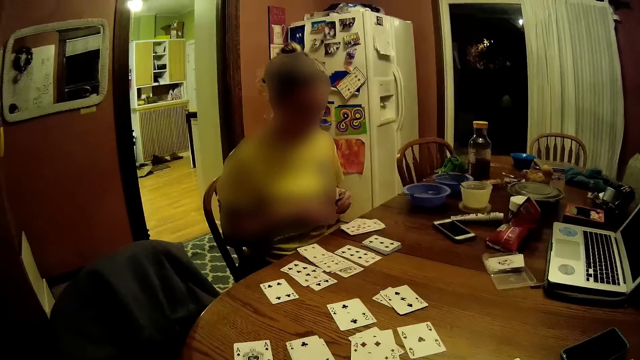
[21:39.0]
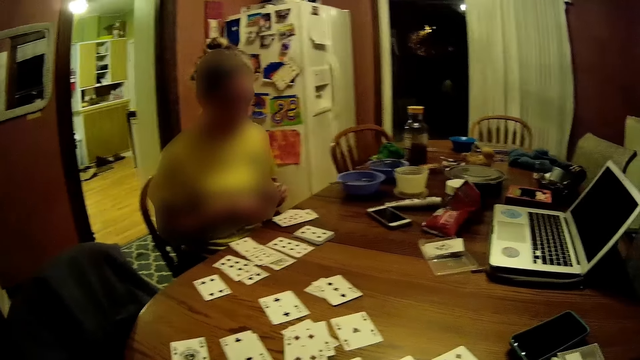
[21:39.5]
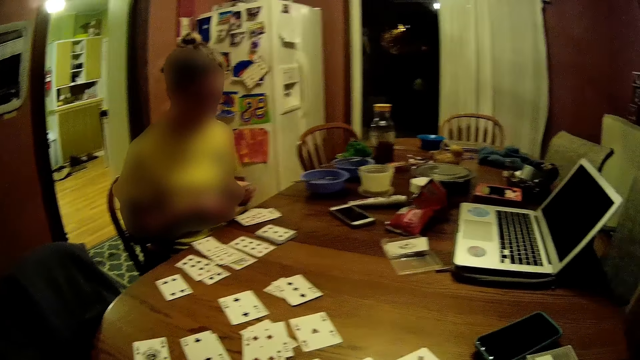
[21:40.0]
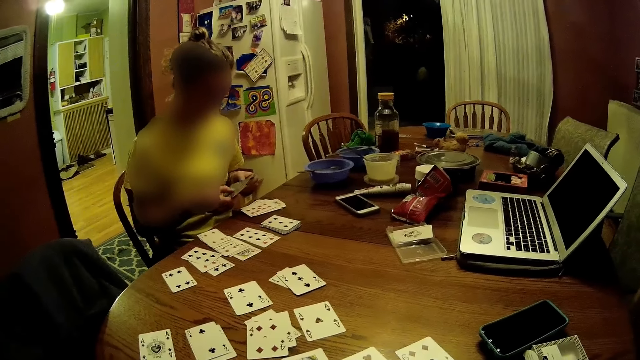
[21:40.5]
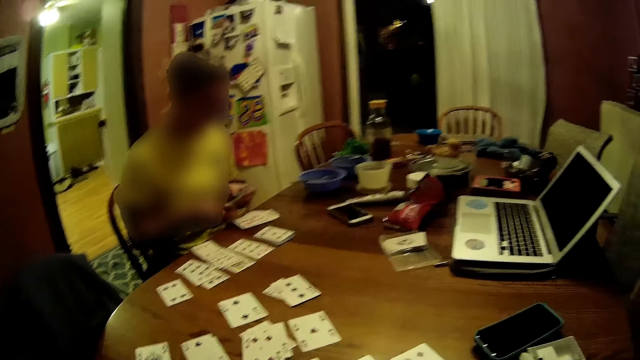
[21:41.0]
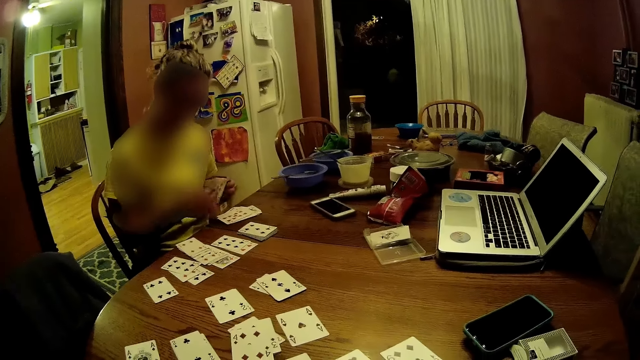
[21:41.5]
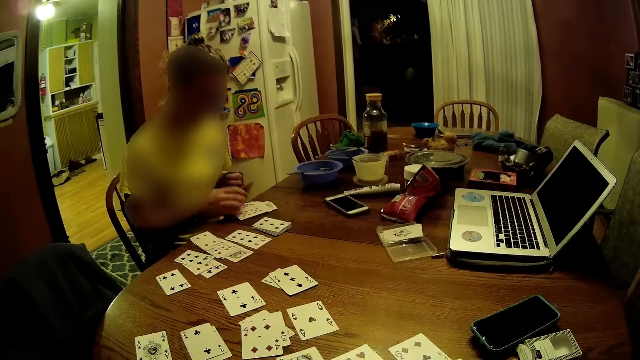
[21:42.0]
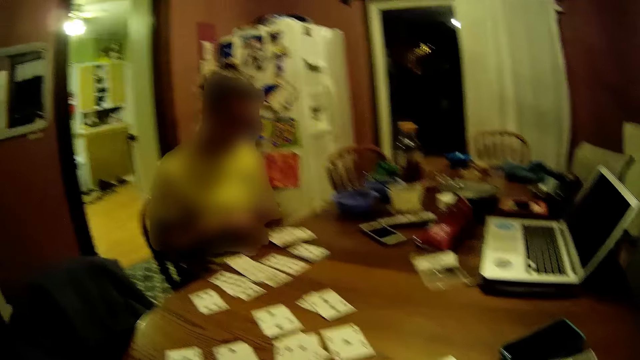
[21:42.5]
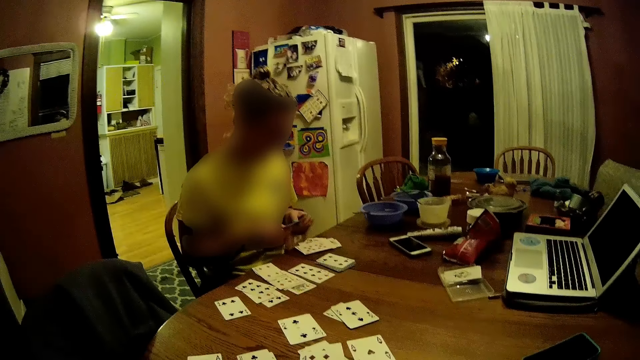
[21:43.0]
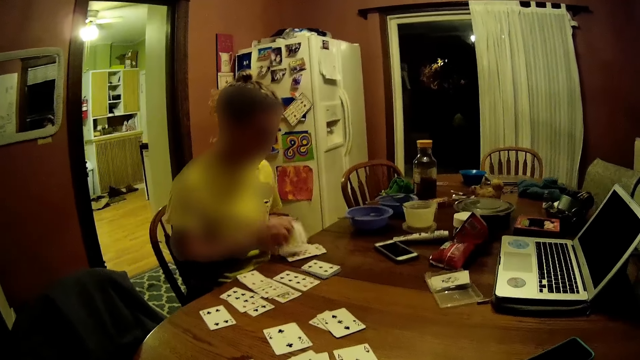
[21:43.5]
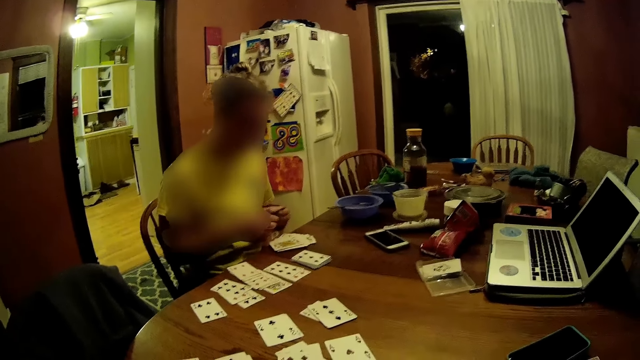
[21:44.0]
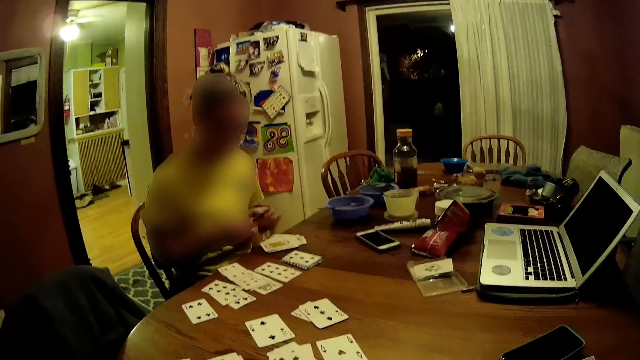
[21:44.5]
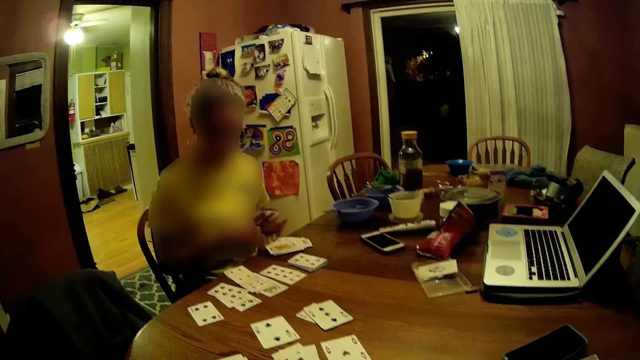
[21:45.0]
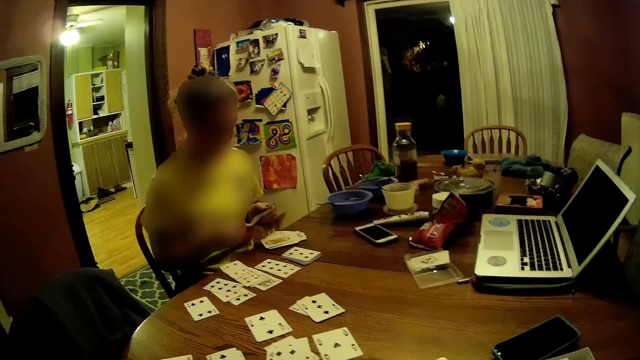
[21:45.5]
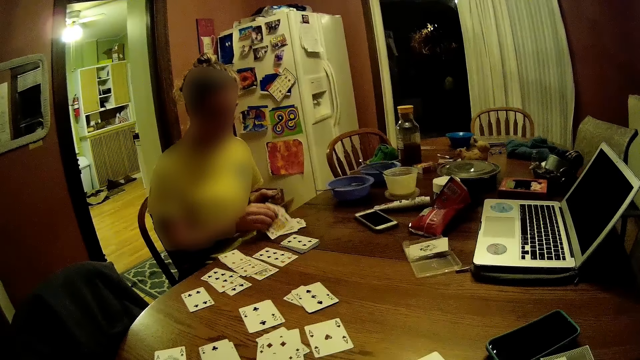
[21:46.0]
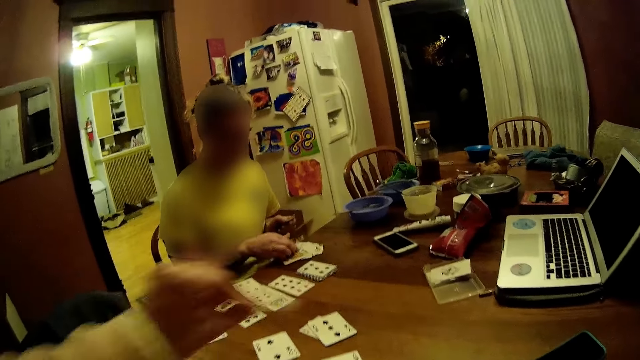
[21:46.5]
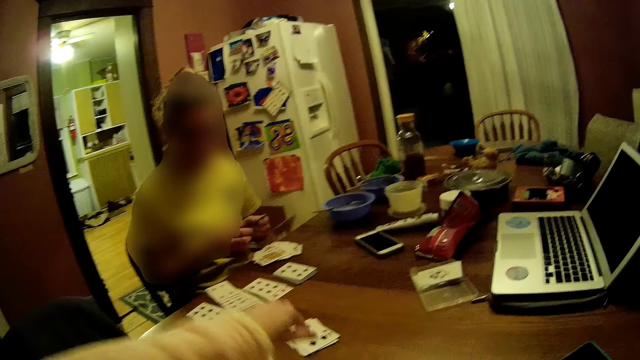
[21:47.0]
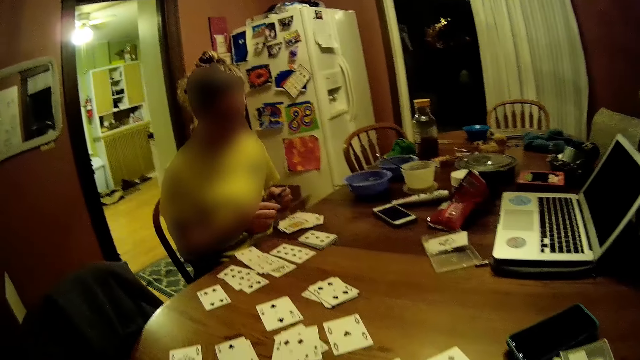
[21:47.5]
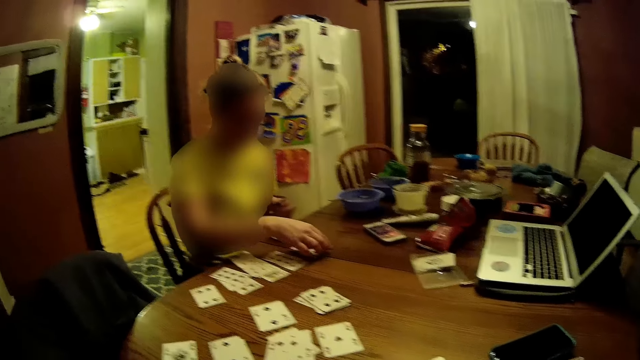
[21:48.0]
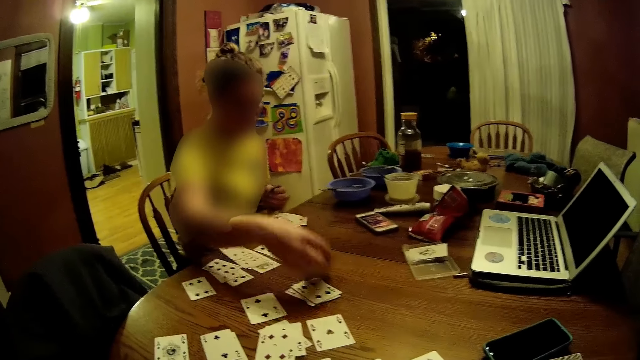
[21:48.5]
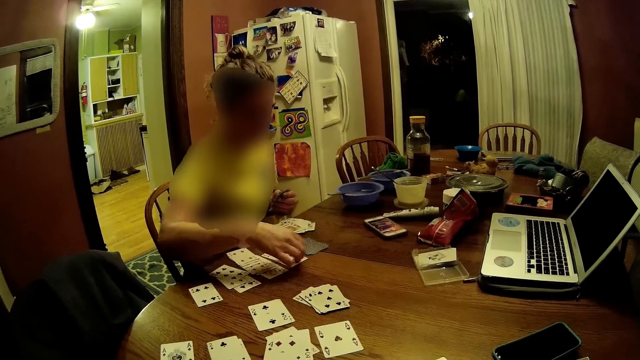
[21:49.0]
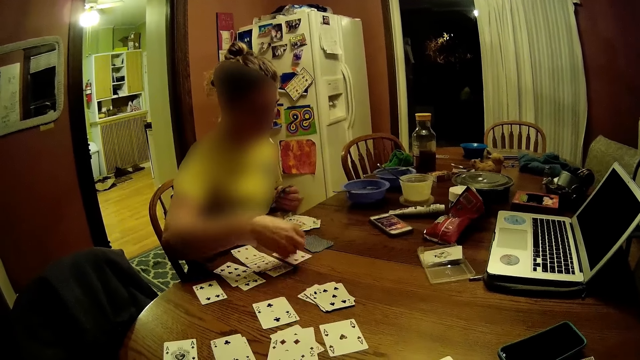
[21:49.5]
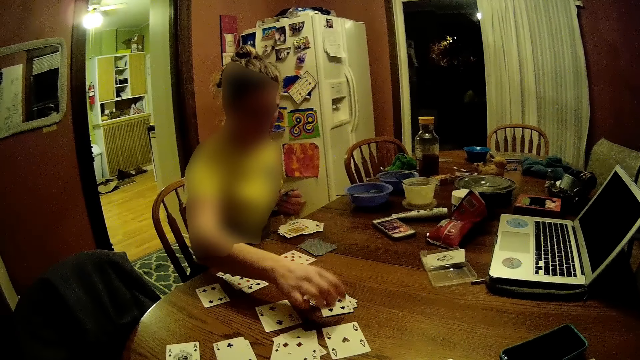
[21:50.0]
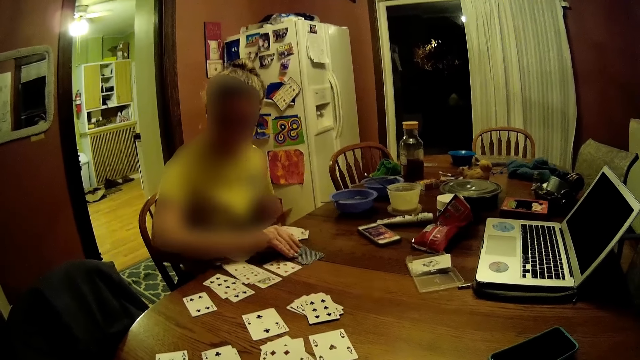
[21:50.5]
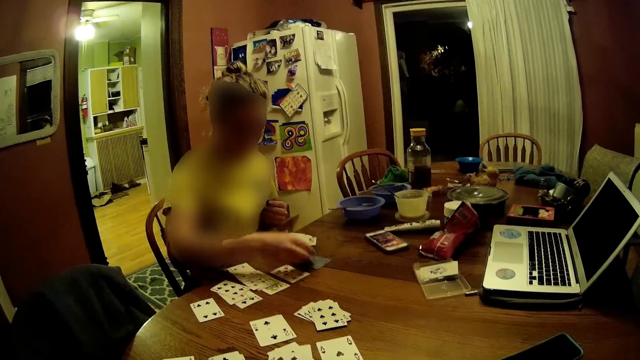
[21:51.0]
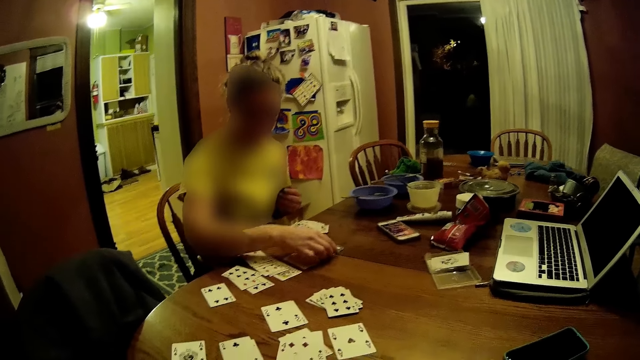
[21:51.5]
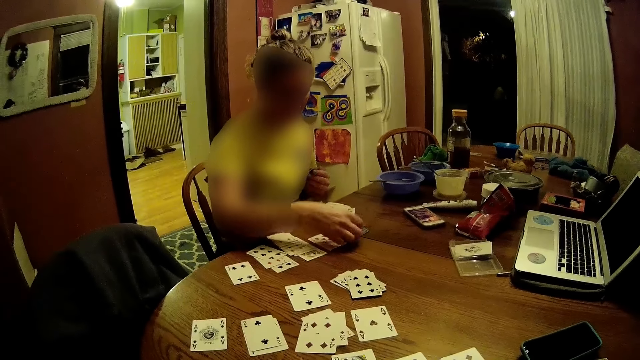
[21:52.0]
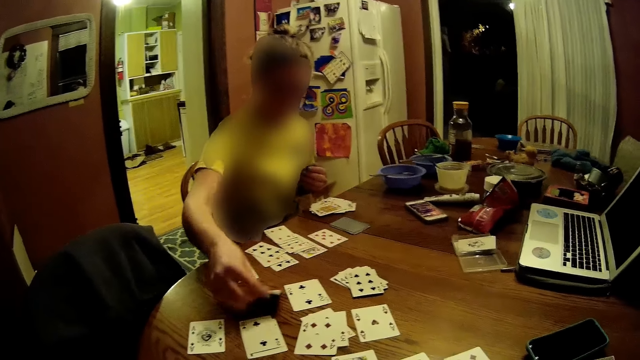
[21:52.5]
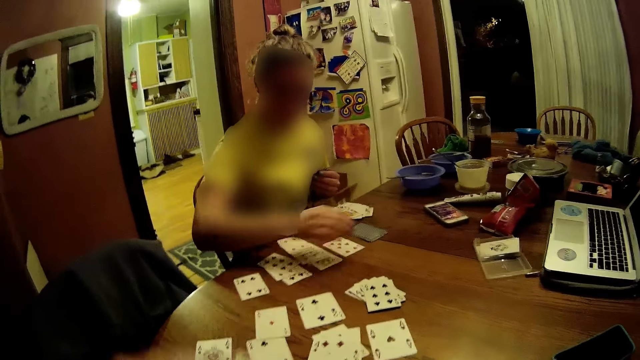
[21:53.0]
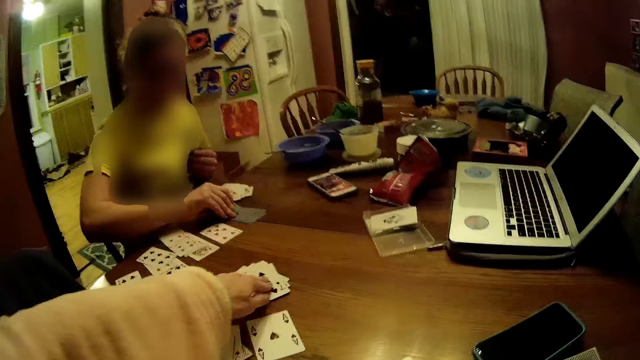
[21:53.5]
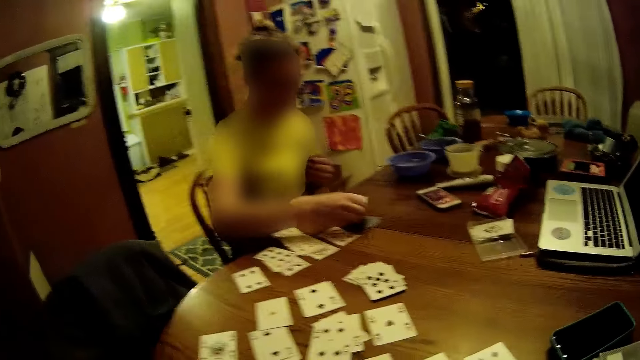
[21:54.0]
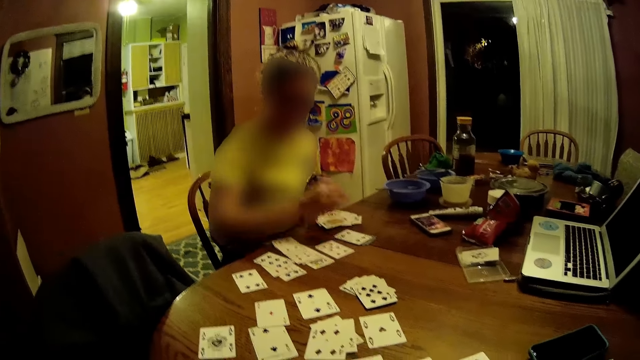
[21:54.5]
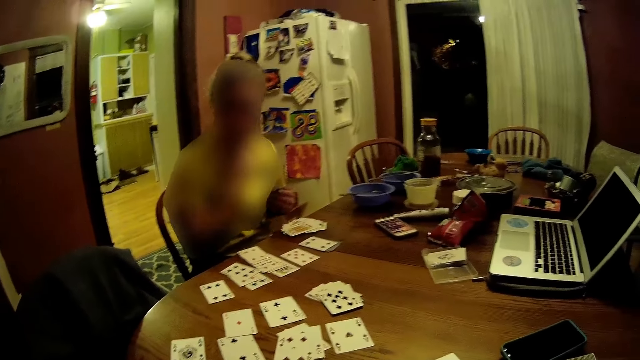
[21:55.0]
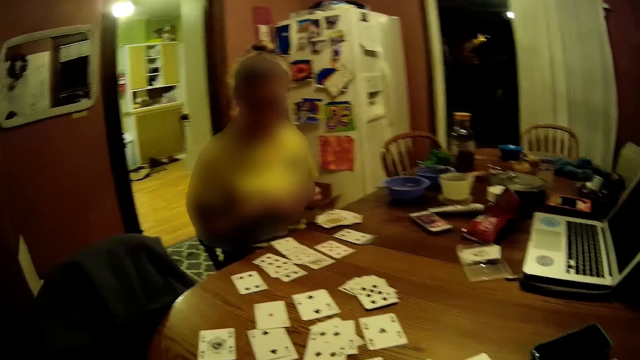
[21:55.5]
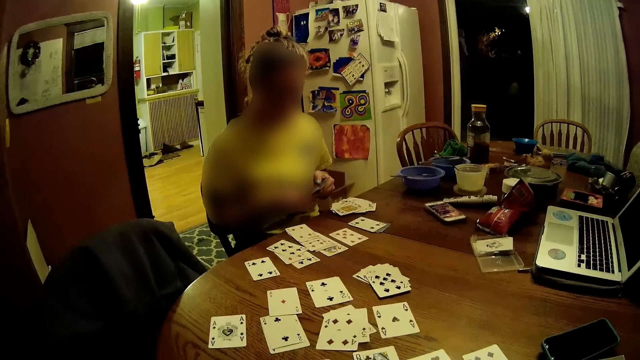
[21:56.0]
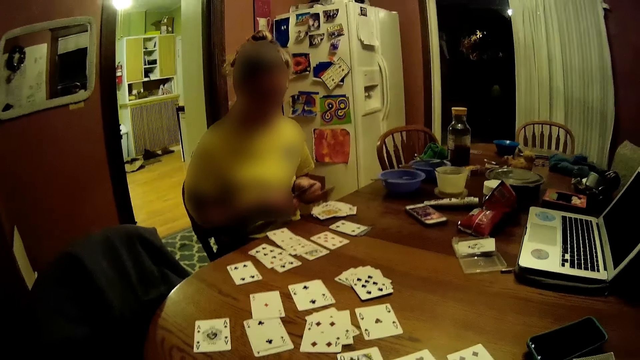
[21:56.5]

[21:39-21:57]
The camera wearer looks at the cards. A woman drops the cards in her right hand face up on the cards on the table. The woman takes some cards with her right hand from the cards in her left hand. The woman drops the cards in her right hand face up on the cards on the table. The woman takes some cards with her right hand from the cards in her left hand. The woman drops the cards in her right hand face up on the cards on the table. The camera wearer drops a card in his left hand face up on some cards on the table. He moves his hand forward and moves his hand back. The woman takes the card on the deck of cards on the table with her right hand. The woman drops the cards in her right hand face up on some cards on the table. The woman takes a card from some cards on the table with her right hand. The woman drops the cards in her right hand face up on some cards on the table. The woman flips a card on the deck of cards on the table with her right hand. The woman takes the card on the deck of cards on the table with her right hand. The woman drops the card in her right hand face up on the table. The camera wearer drops a card in his left hand face up on some cards on the table. The woman flips a card on the deck of cards on the table with her right hand. The camera wearer moves his hand forward and moves his hand back. The woman touches her face with her right hand. The woman takes some cards with her right hand from the cards in her left hand. The camera wearer looks at the cards.

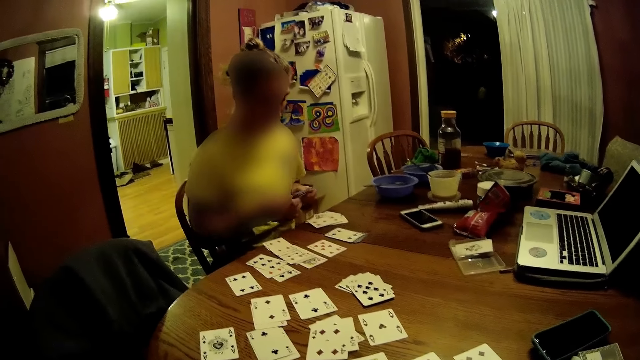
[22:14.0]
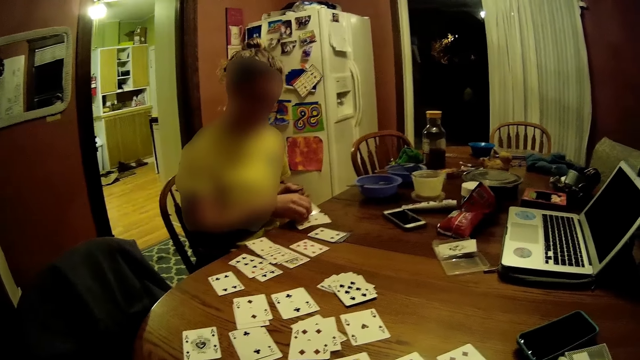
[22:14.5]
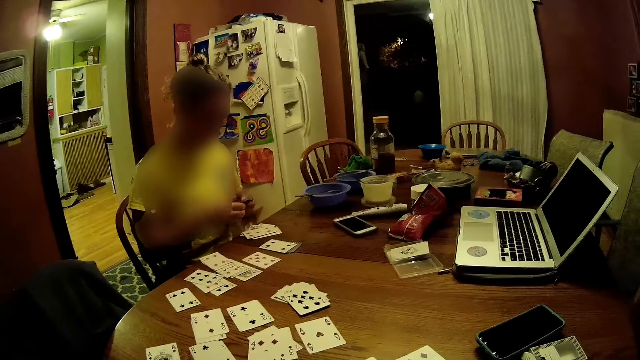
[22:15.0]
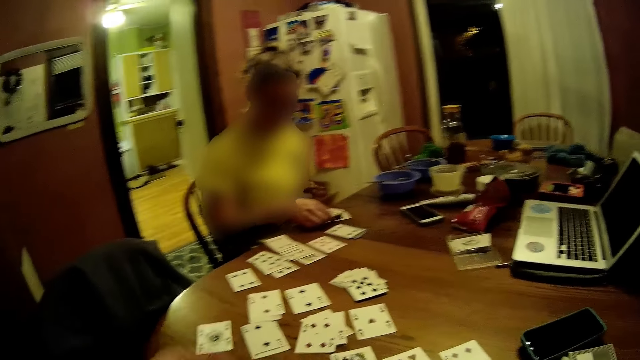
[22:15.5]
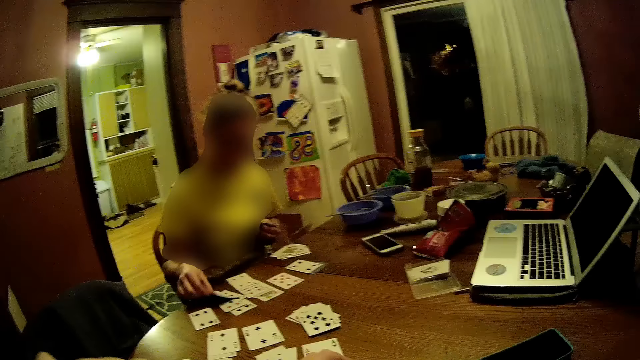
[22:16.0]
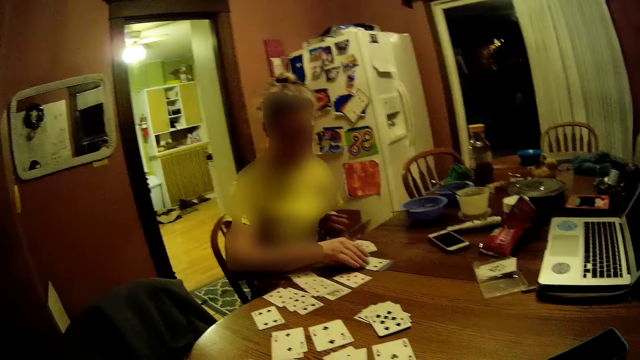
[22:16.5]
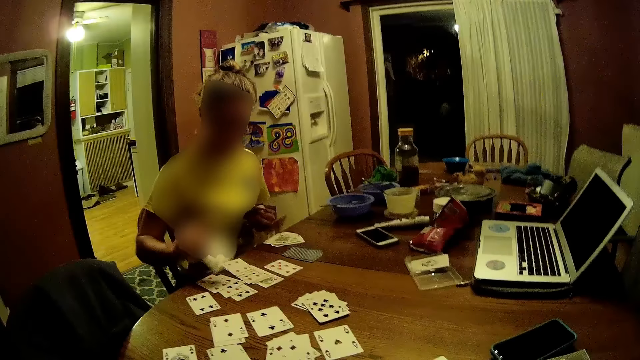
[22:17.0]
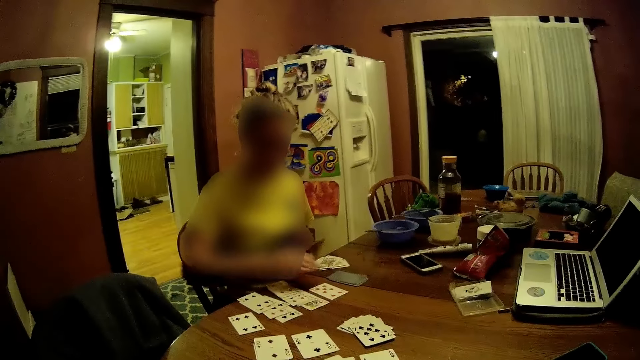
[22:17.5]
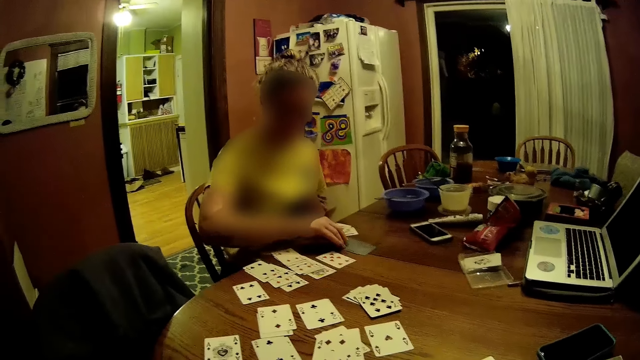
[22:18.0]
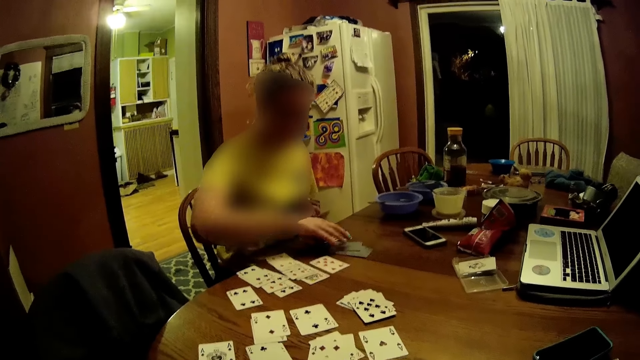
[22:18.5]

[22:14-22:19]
A woman returns the cards in her right hand to the cards in her left hand. The woman takes a card from the cards on the table with her right hand. The camera wearer drops a card in his left hand face up on some cards on the table. The woman drops the card in her right hand face up on some cards on the table. The camera wearer moves his hand forward. The woman takes the card on the deck of cards on the table with her right hand. The woman drops the card in her right hand face up on some cards on the table. The camera wearer moves his hand back. The woman flips a card on the deck of cards on the table with her right hand. The camera wearer looks at the cards.
